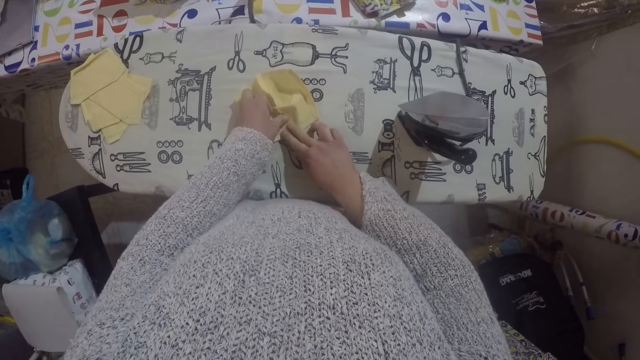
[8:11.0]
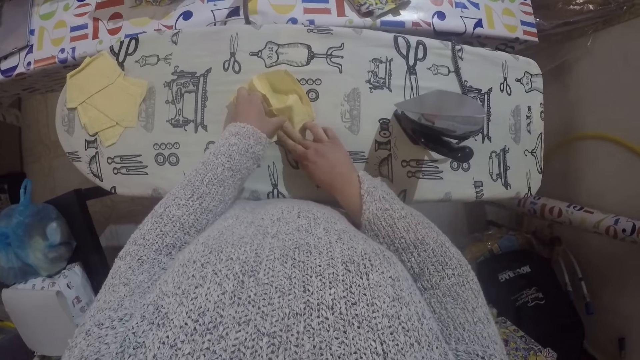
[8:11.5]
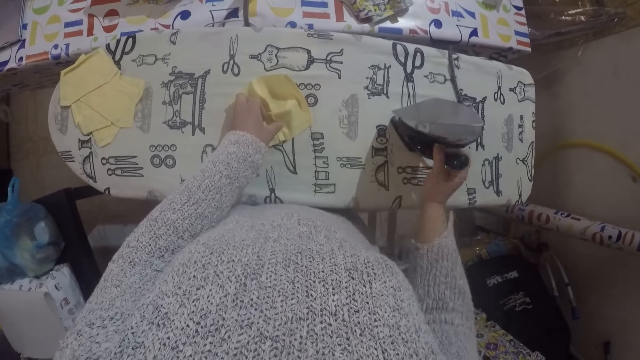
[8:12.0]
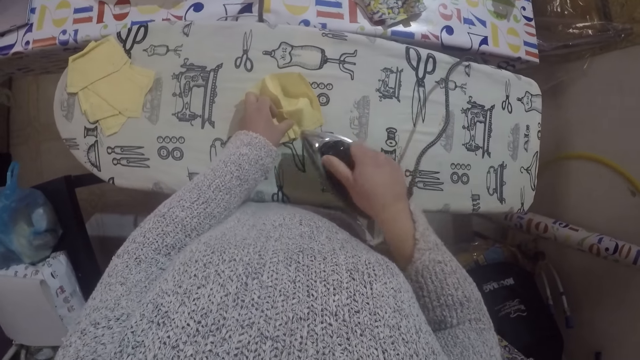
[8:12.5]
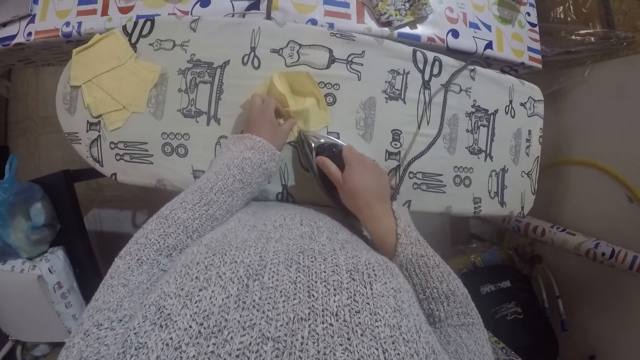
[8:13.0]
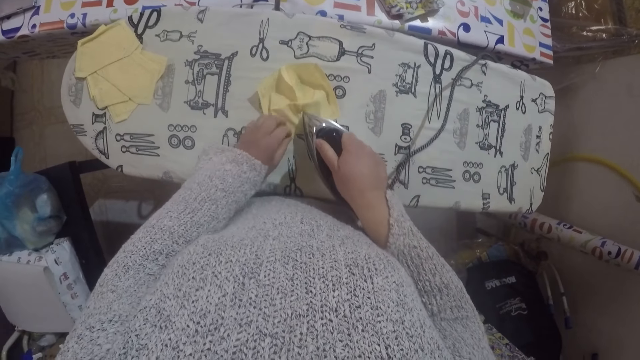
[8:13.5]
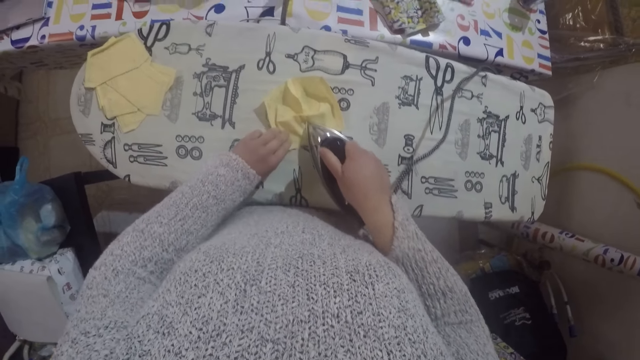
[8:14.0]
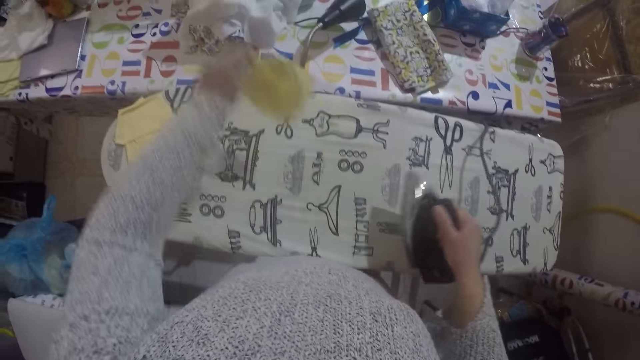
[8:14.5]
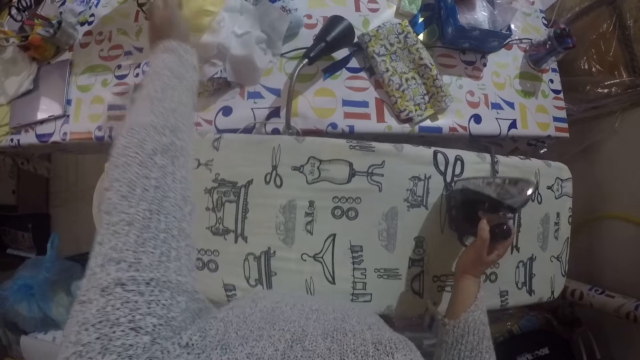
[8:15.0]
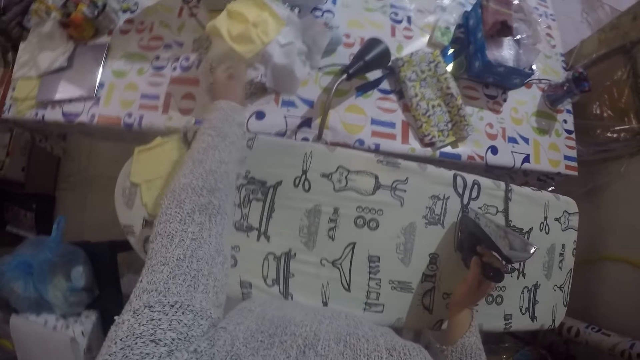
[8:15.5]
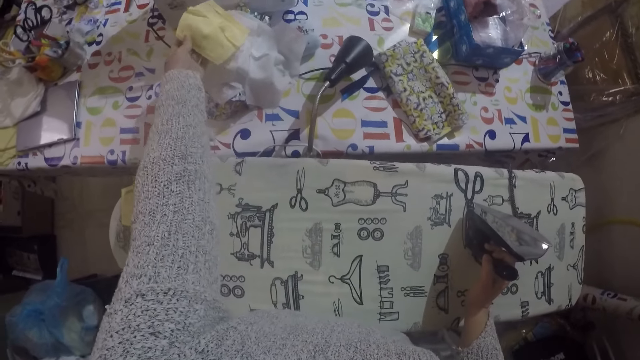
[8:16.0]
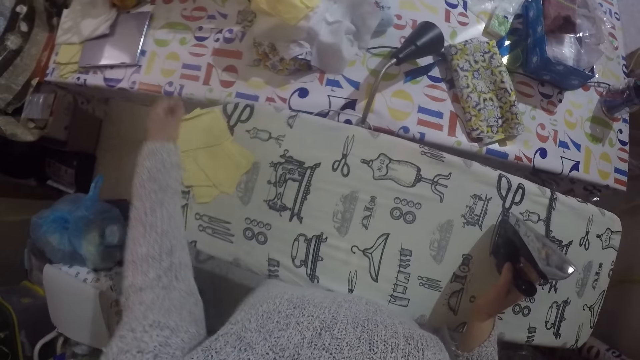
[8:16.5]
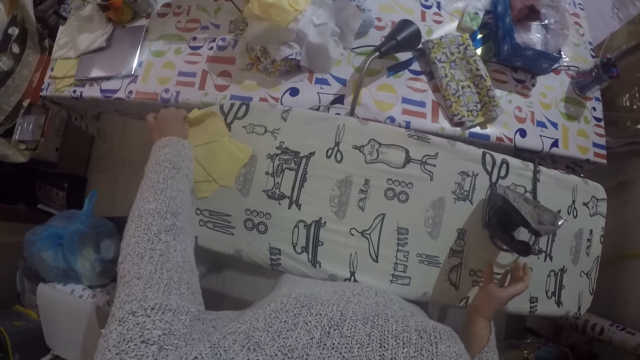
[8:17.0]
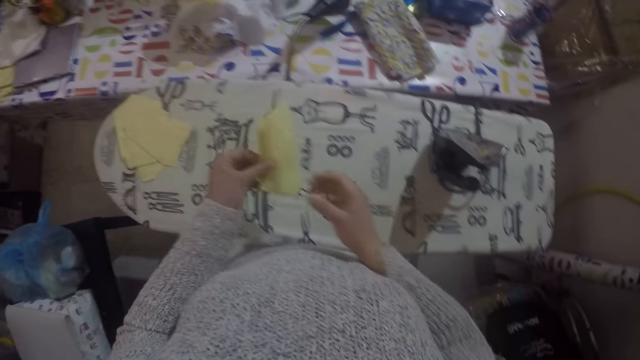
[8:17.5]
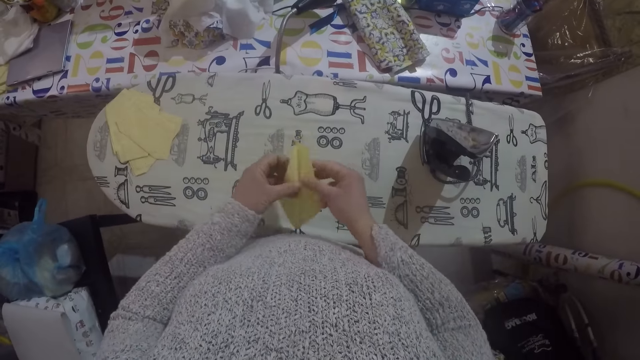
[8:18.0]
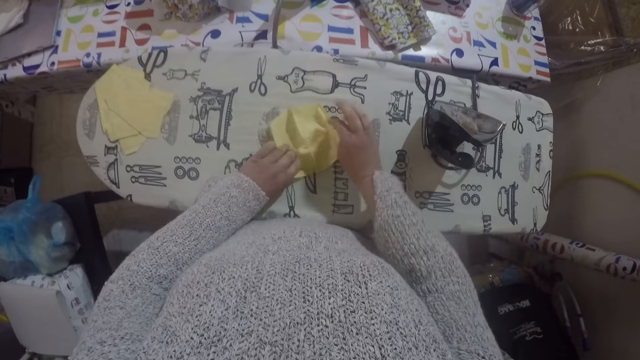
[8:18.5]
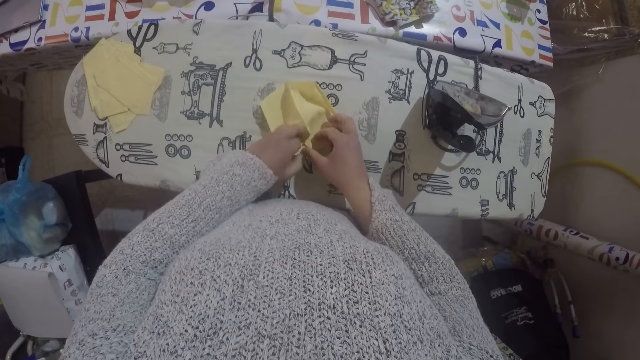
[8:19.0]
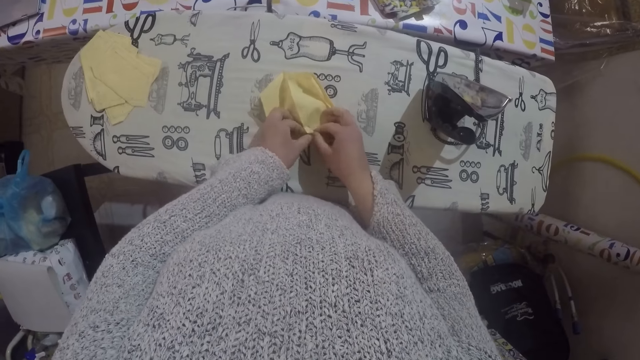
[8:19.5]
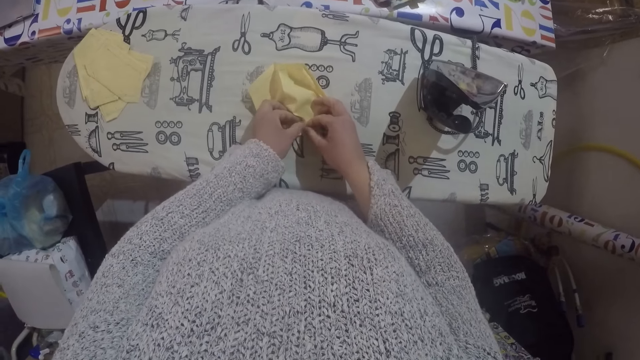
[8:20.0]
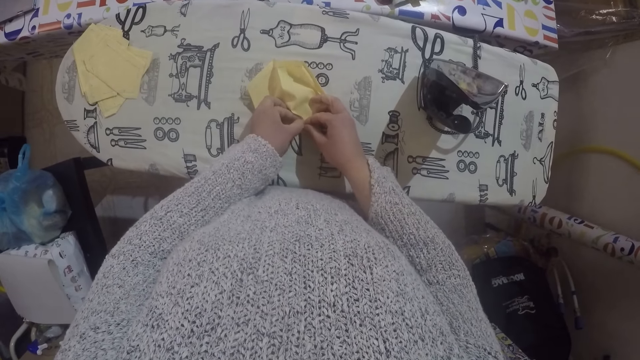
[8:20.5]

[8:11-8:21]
The camera wearer folds a piece of cloth or material. They iron the material with the iron box and move the material to the table. They throw the cloth to the other table. They pick up the material, unfold the material, place the material on the ironing board, and straighten the material.

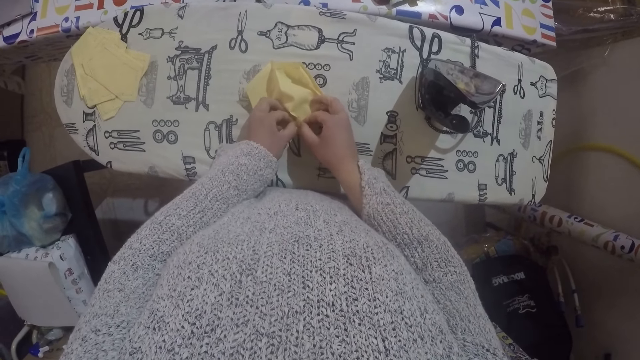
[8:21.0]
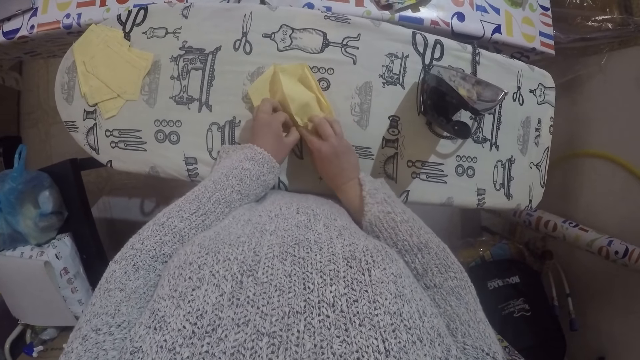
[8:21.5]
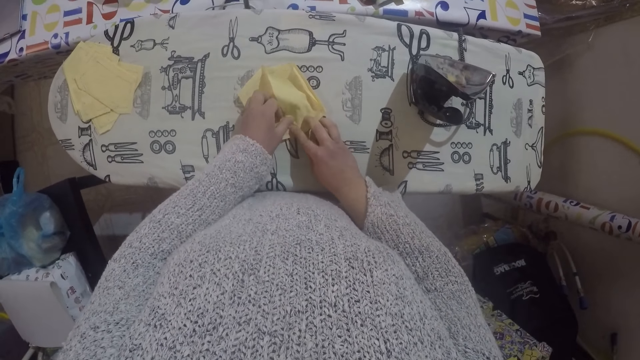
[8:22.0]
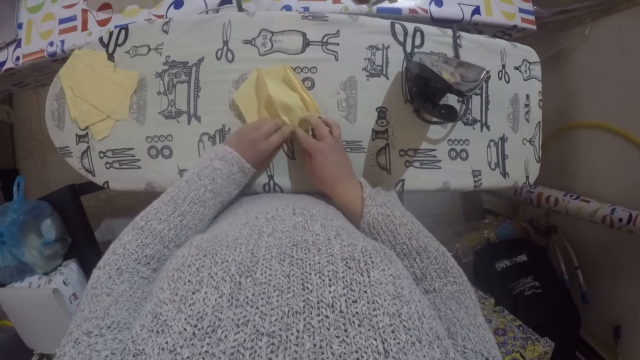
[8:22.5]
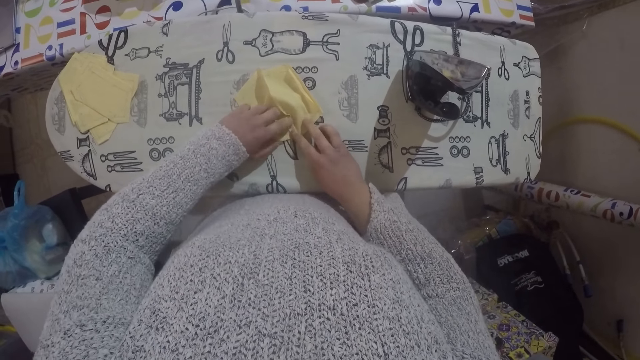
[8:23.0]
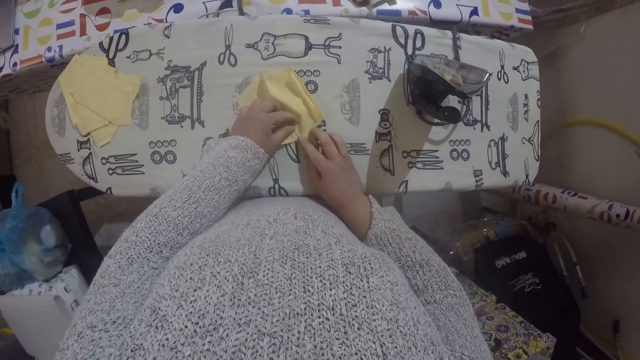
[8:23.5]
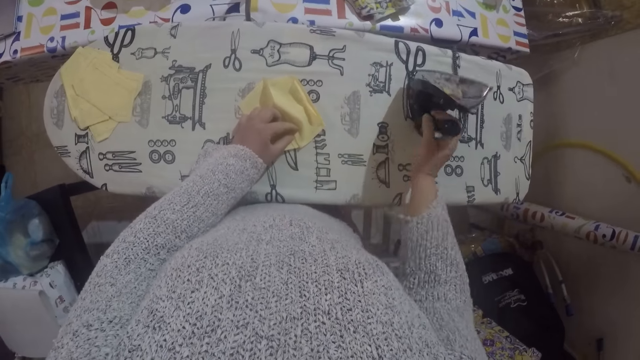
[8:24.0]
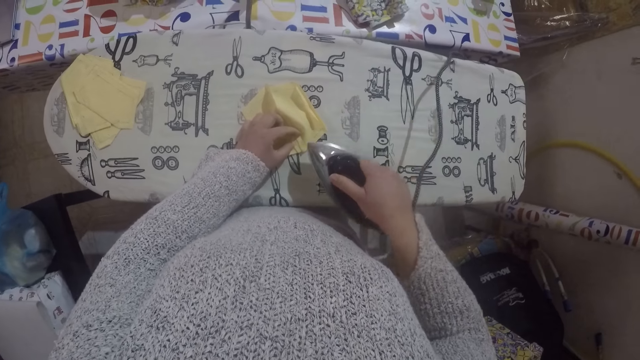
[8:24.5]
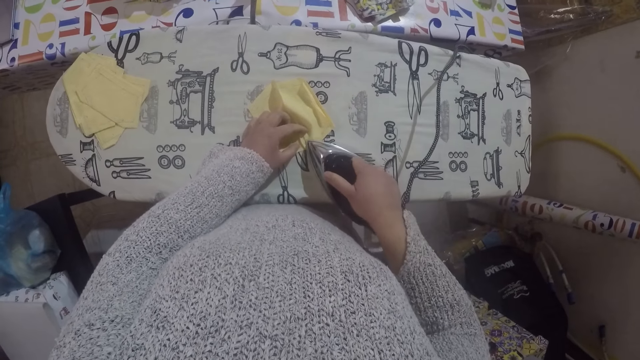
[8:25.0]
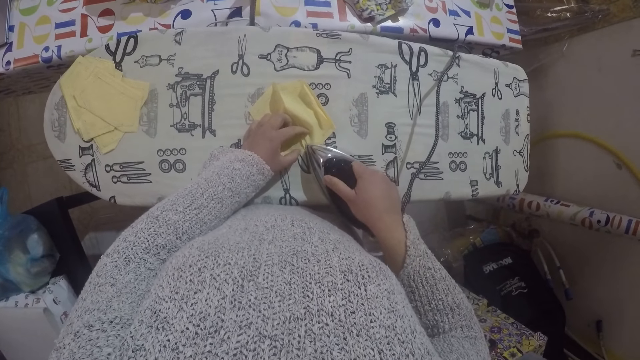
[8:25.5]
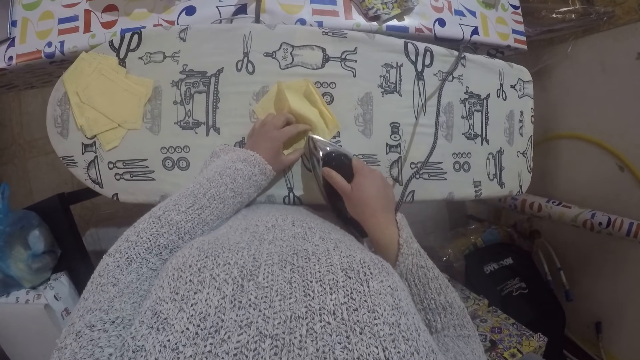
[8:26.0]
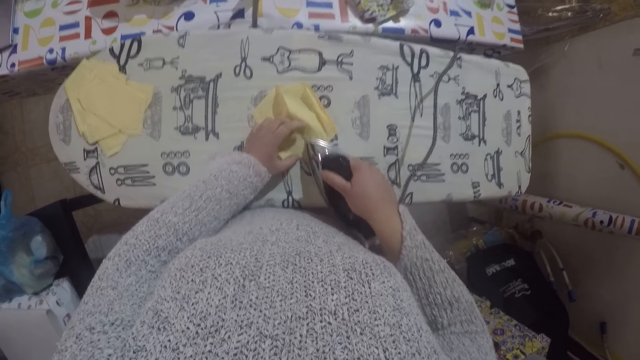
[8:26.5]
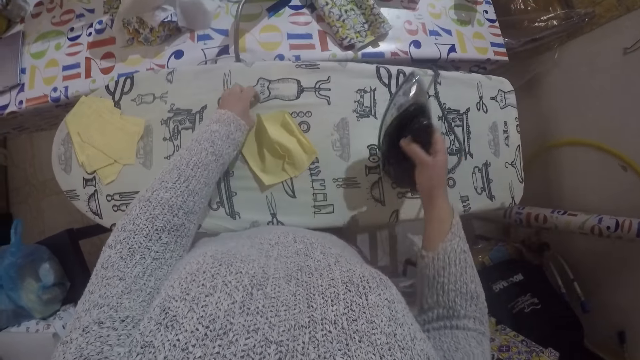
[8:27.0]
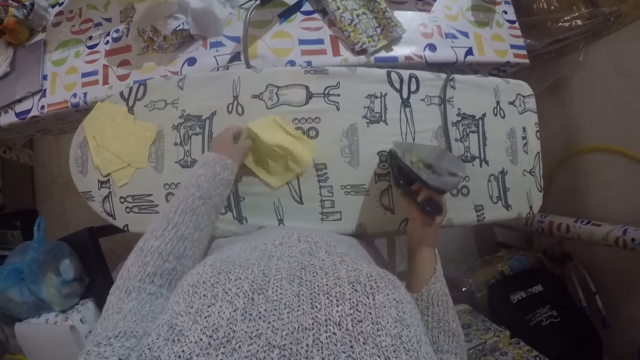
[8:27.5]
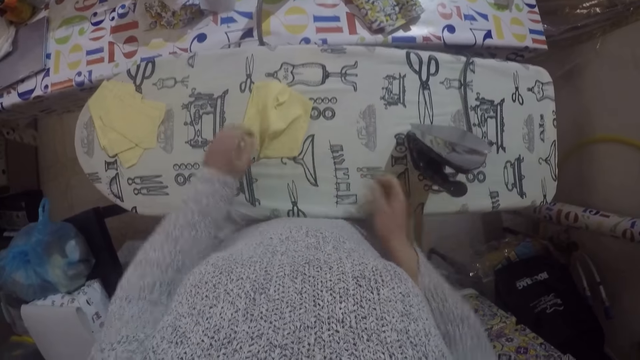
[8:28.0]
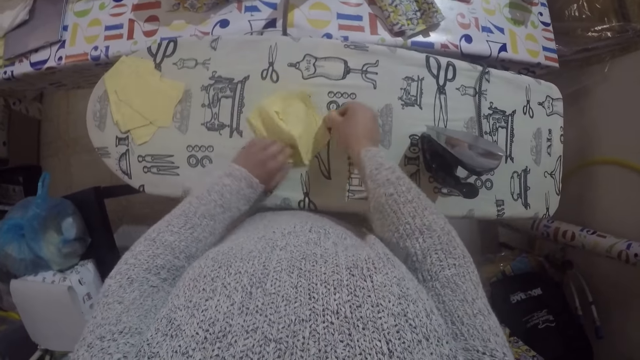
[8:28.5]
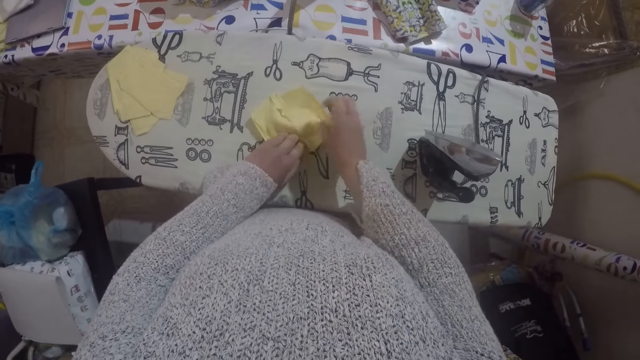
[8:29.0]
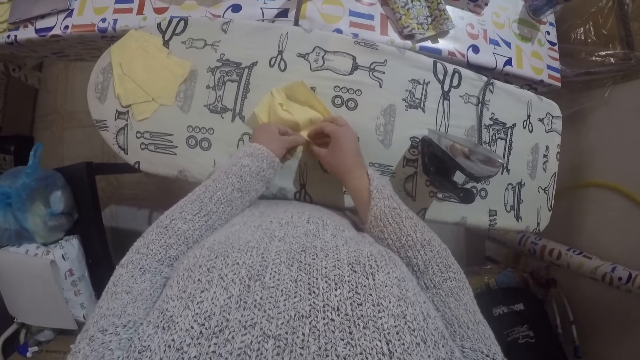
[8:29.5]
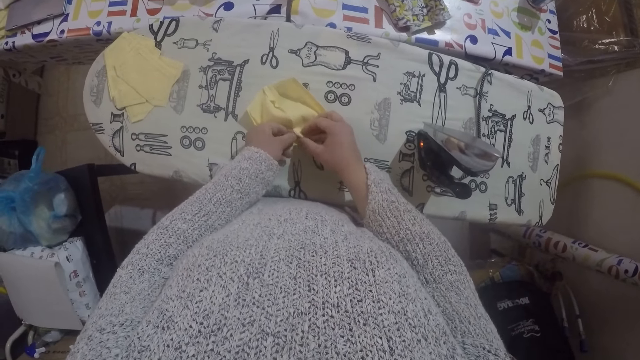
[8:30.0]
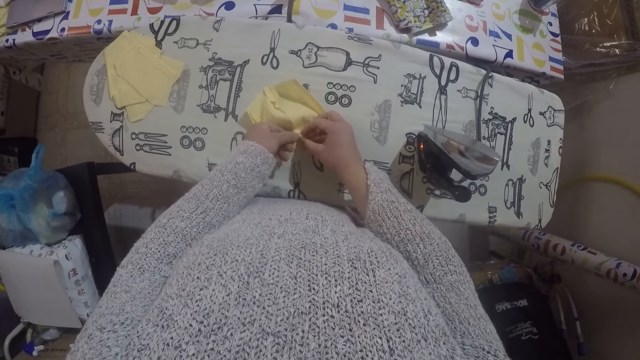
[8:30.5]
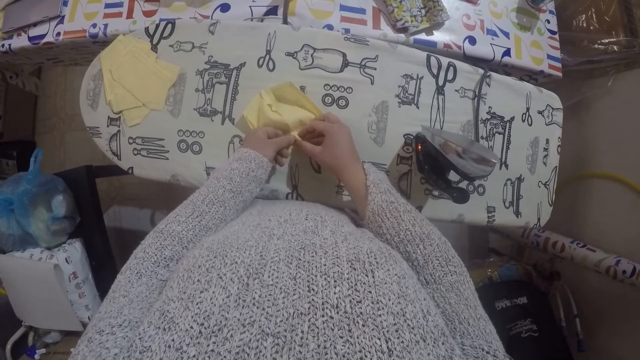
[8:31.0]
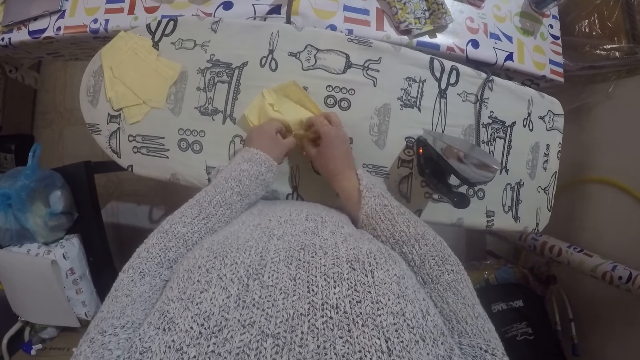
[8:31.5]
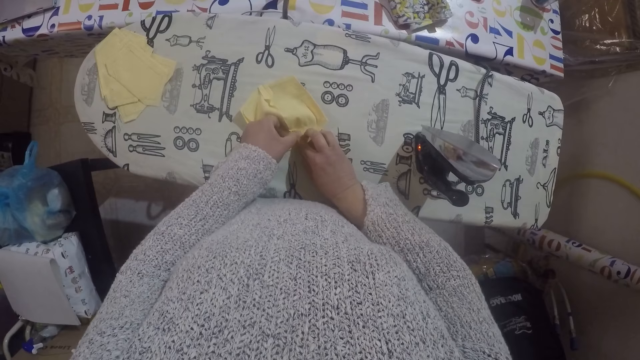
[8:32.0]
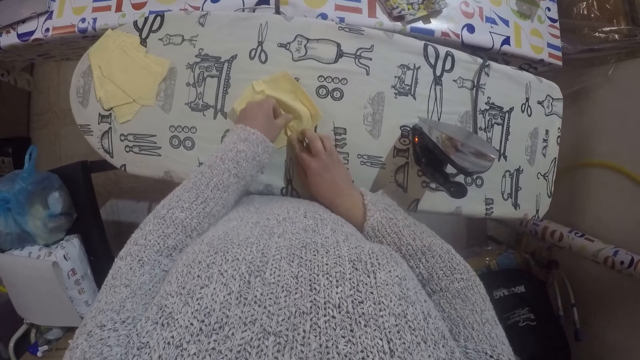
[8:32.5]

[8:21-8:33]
The camera wearer folds a piece of cloth. They iron the material with the iron box. They turn the material and straighten the material.
